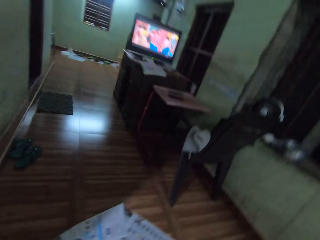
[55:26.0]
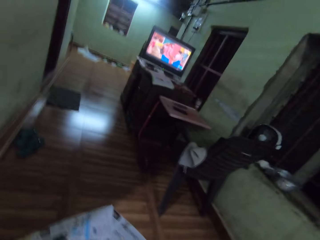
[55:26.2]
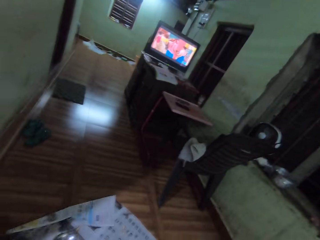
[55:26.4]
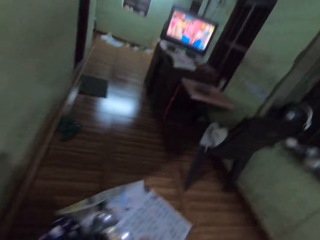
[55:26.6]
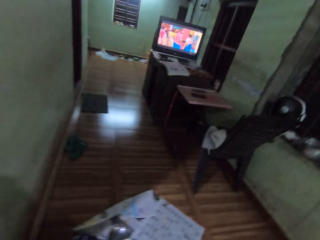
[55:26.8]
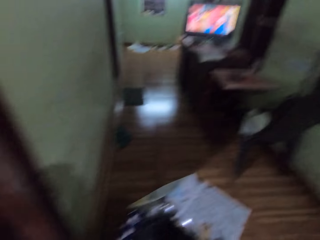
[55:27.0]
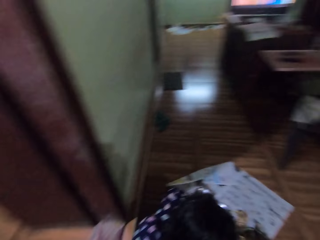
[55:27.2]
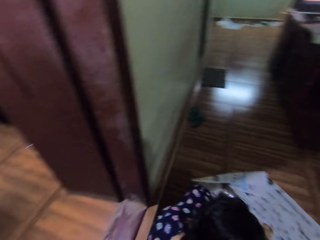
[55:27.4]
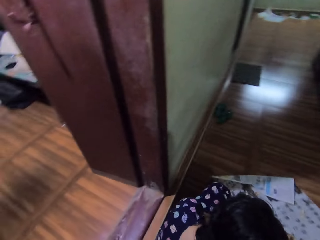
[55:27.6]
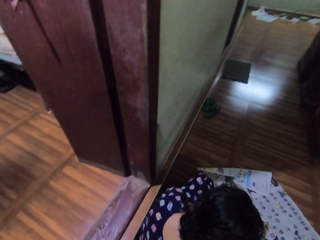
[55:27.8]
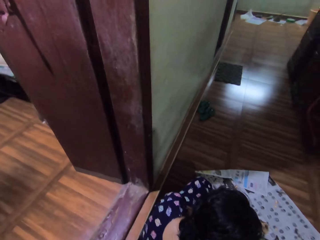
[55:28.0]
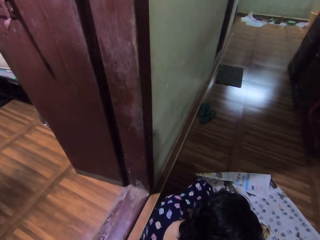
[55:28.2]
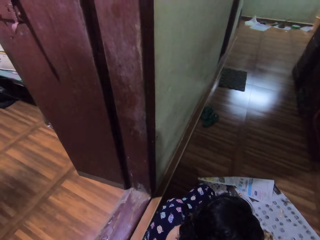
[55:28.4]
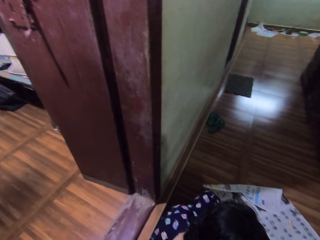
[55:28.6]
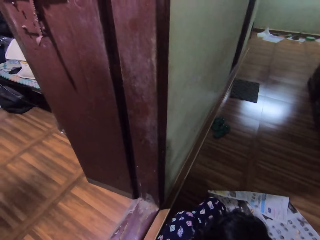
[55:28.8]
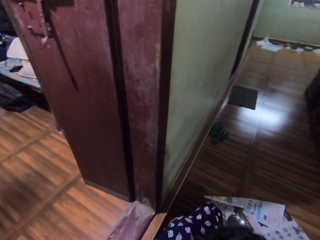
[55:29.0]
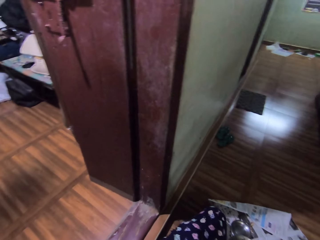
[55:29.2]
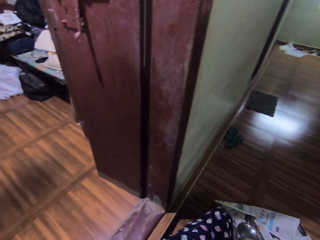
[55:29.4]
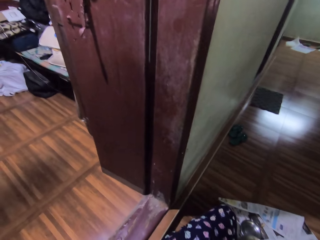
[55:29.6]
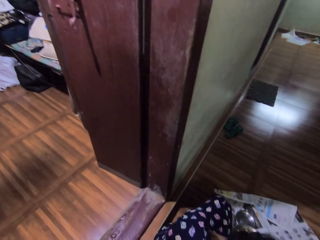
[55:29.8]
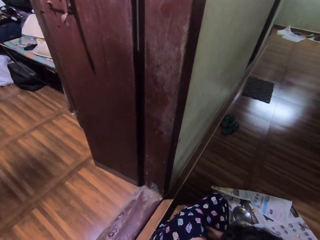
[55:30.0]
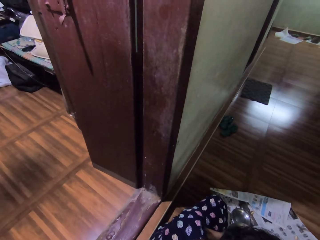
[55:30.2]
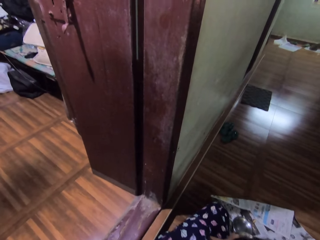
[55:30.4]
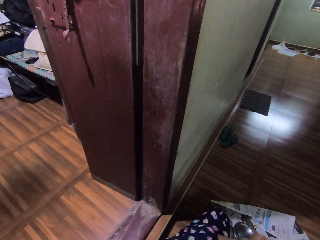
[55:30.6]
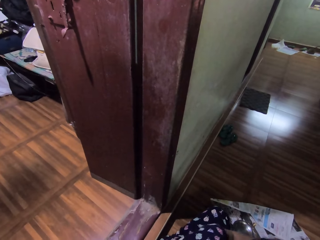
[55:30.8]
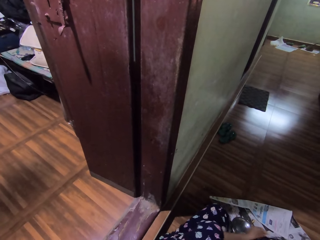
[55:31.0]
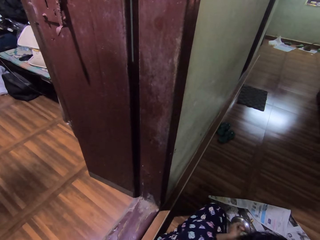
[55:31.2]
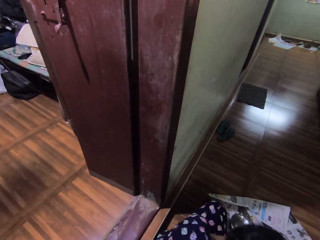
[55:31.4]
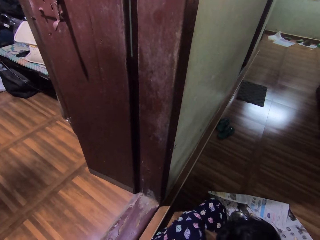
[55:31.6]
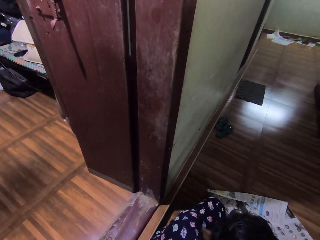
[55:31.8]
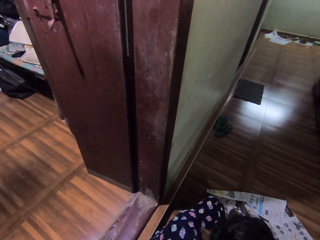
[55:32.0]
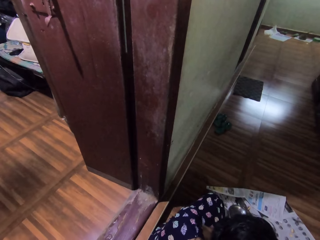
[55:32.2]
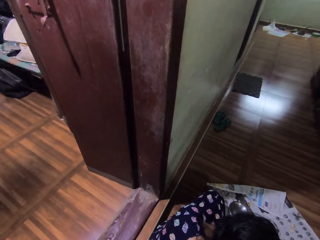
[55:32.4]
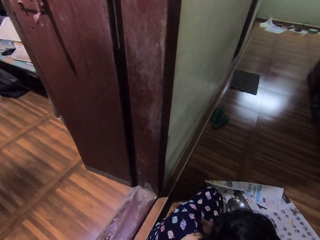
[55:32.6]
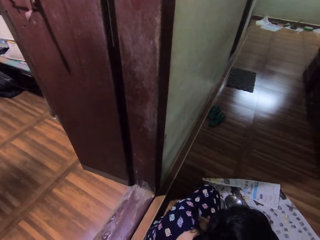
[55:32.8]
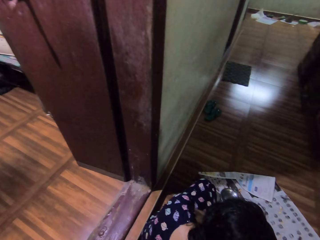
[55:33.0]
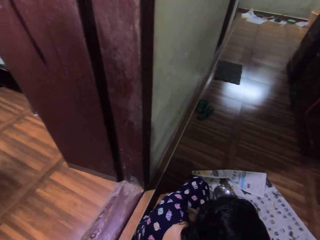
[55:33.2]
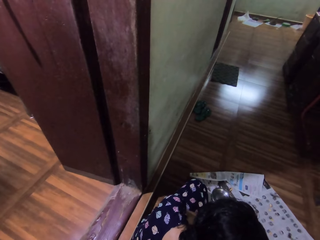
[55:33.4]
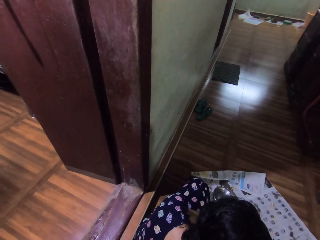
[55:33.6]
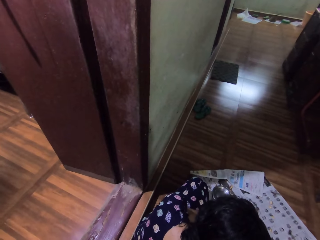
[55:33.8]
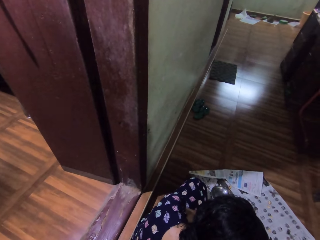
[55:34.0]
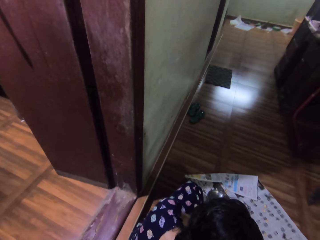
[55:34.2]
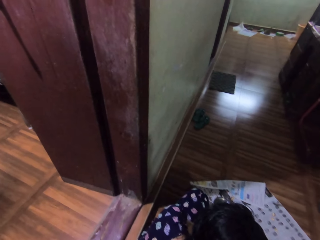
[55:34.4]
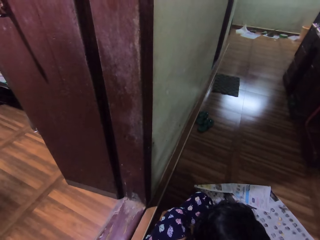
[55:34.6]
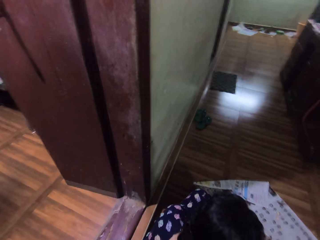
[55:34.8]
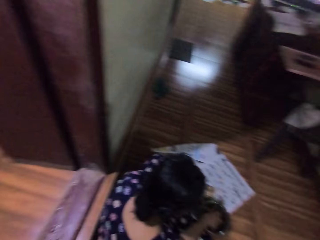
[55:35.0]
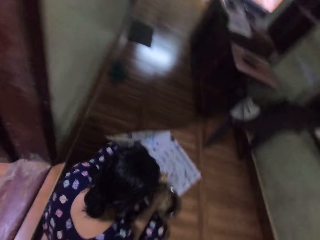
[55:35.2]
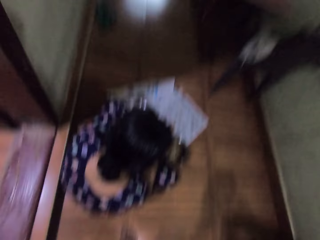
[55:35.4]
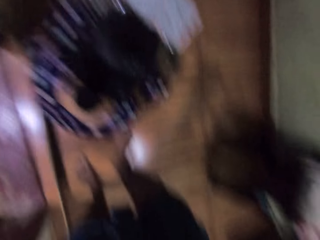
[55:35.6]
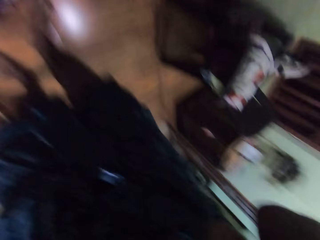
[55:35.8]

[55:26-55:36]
The camera wearer looks at the television. They adjust the camera.

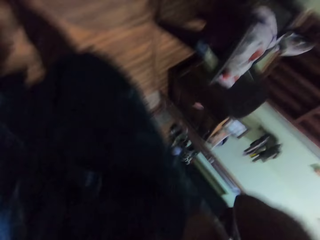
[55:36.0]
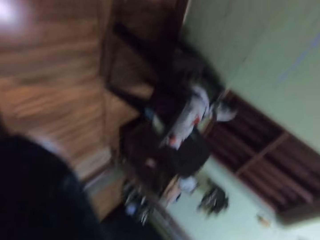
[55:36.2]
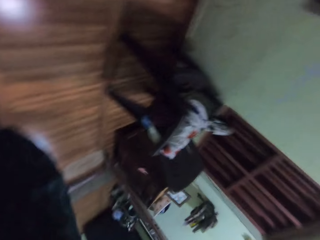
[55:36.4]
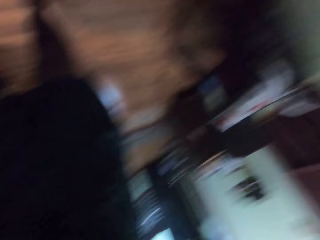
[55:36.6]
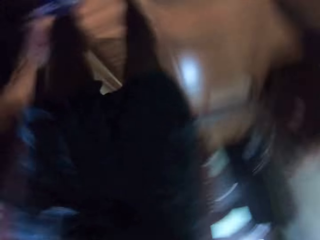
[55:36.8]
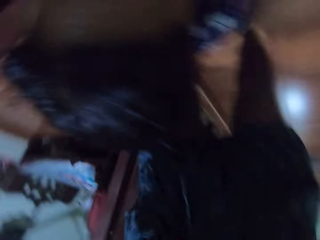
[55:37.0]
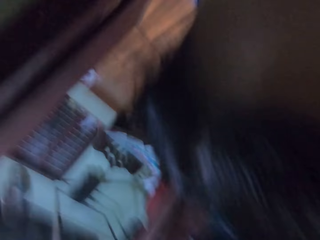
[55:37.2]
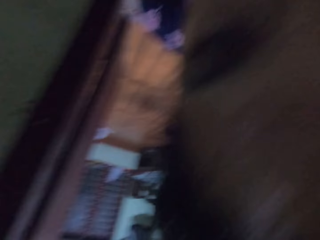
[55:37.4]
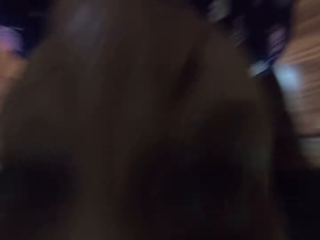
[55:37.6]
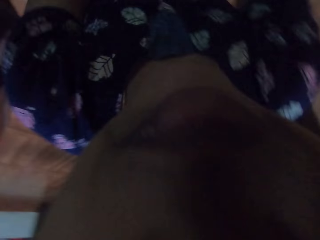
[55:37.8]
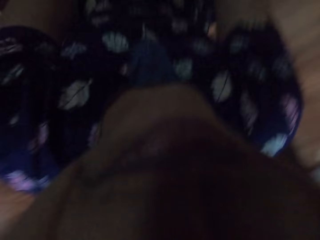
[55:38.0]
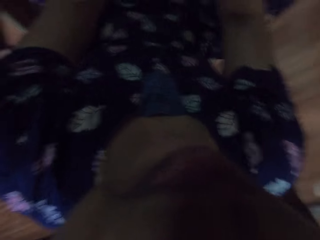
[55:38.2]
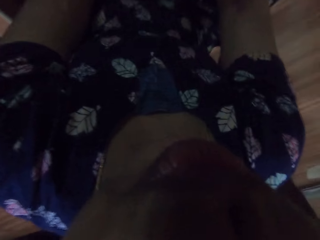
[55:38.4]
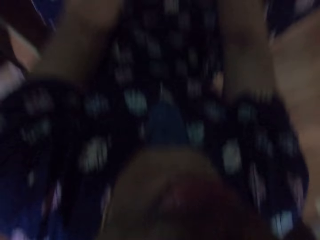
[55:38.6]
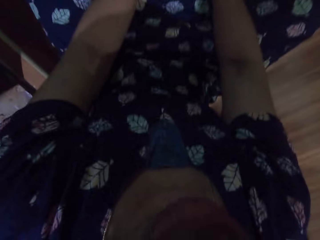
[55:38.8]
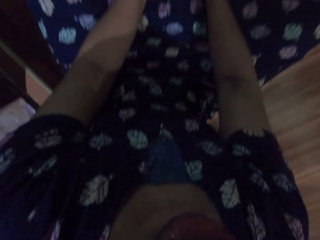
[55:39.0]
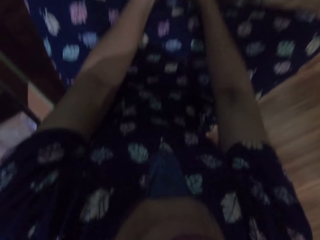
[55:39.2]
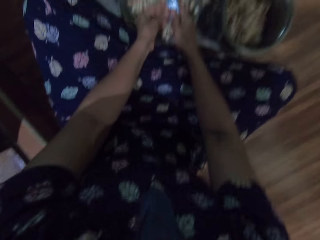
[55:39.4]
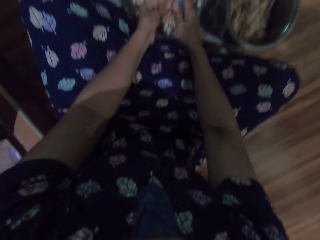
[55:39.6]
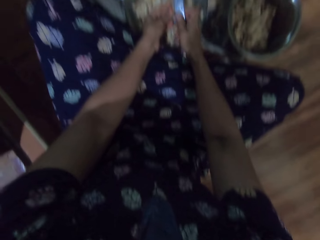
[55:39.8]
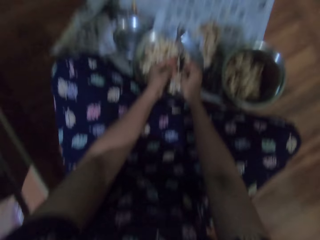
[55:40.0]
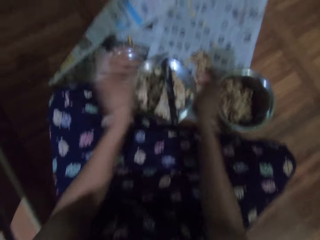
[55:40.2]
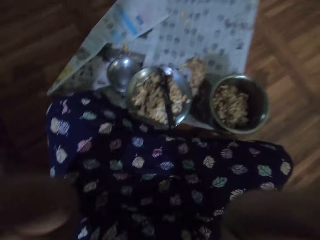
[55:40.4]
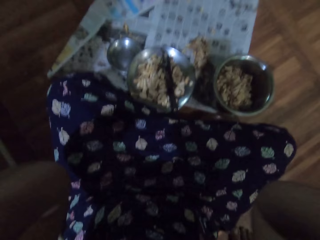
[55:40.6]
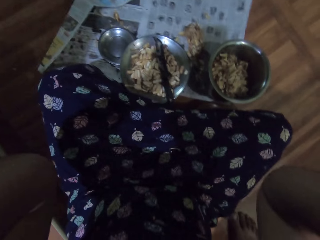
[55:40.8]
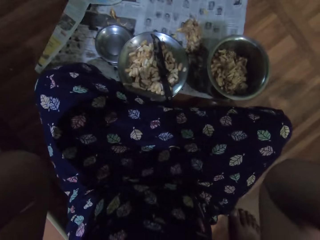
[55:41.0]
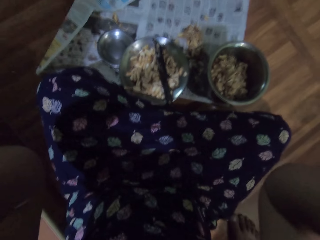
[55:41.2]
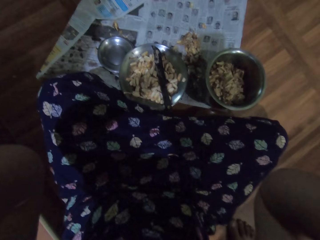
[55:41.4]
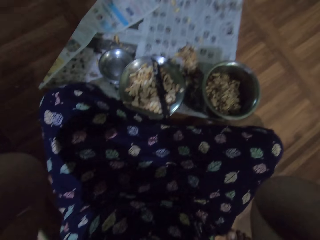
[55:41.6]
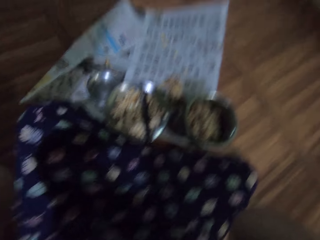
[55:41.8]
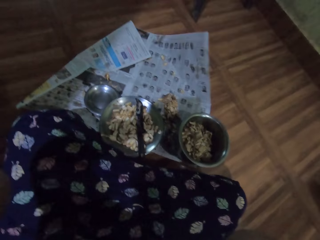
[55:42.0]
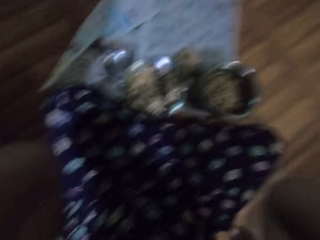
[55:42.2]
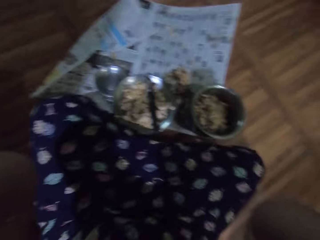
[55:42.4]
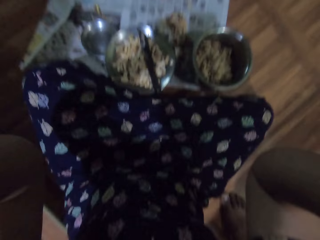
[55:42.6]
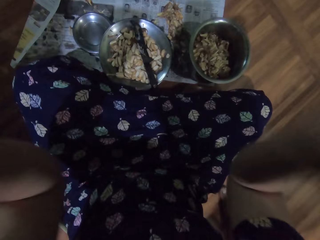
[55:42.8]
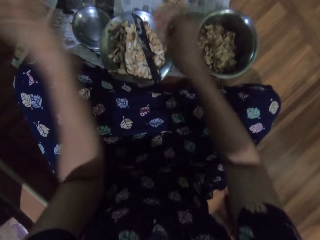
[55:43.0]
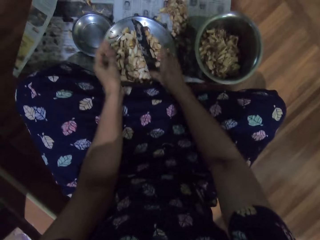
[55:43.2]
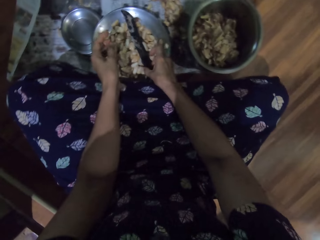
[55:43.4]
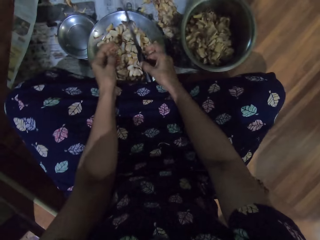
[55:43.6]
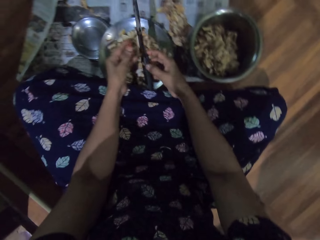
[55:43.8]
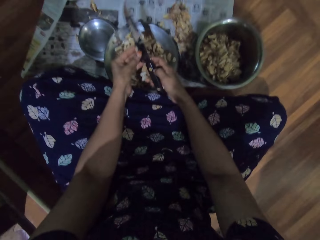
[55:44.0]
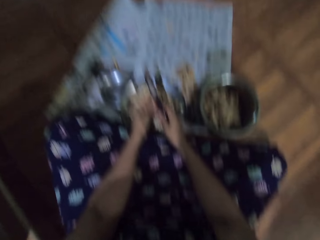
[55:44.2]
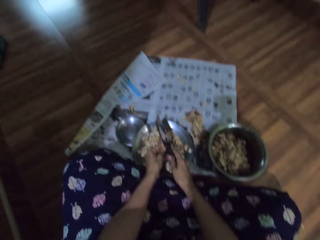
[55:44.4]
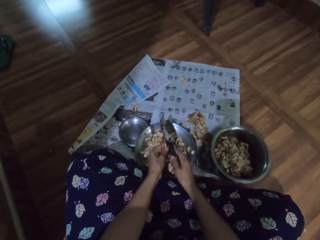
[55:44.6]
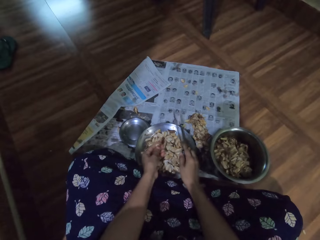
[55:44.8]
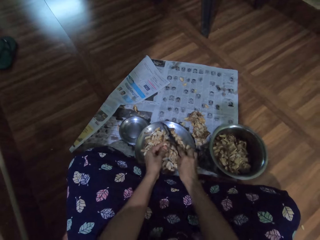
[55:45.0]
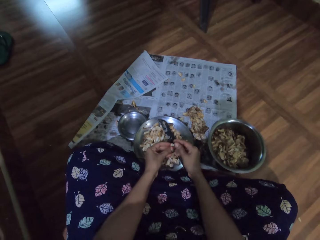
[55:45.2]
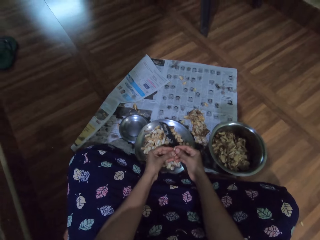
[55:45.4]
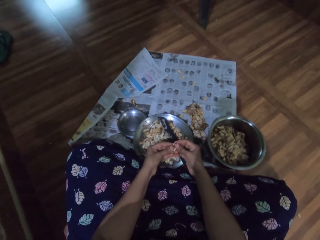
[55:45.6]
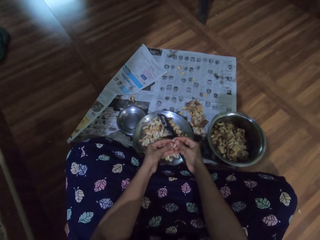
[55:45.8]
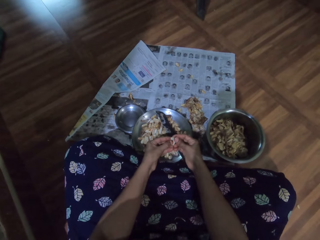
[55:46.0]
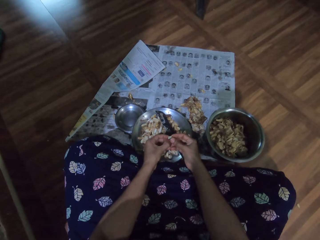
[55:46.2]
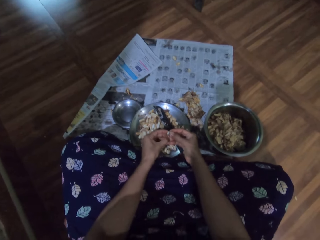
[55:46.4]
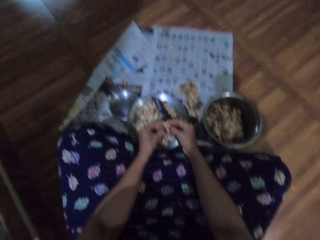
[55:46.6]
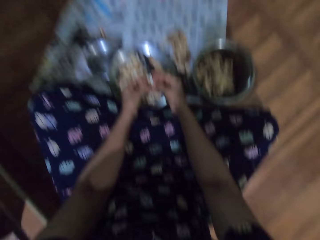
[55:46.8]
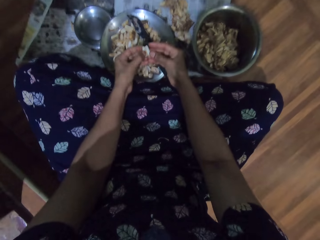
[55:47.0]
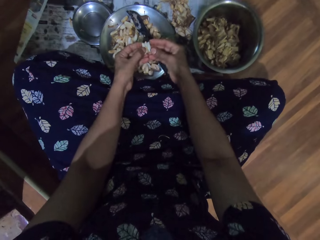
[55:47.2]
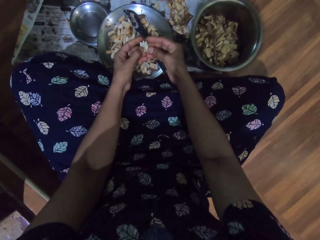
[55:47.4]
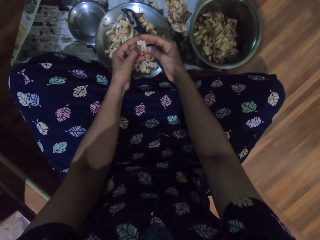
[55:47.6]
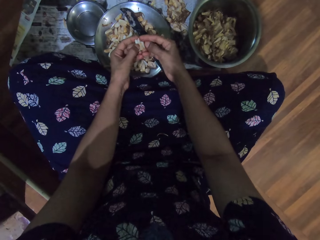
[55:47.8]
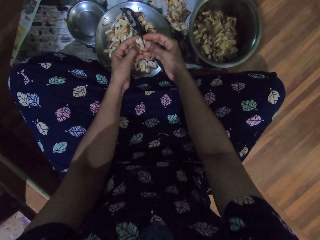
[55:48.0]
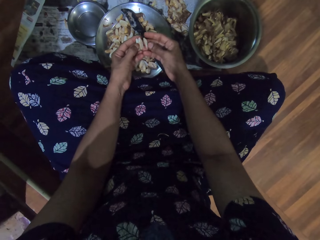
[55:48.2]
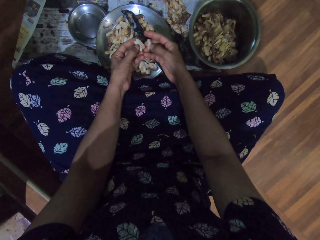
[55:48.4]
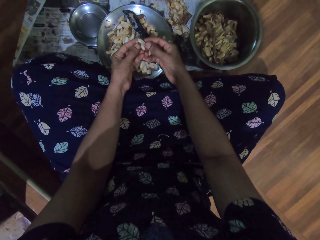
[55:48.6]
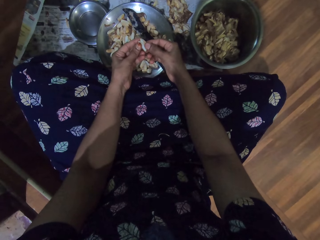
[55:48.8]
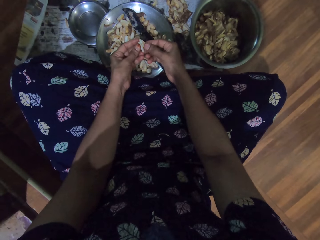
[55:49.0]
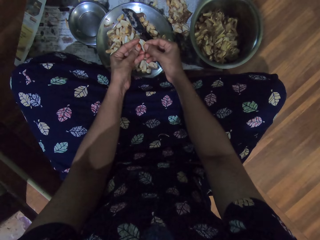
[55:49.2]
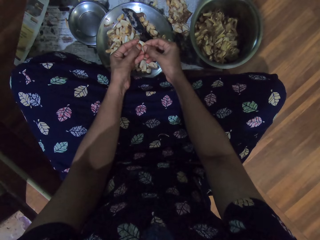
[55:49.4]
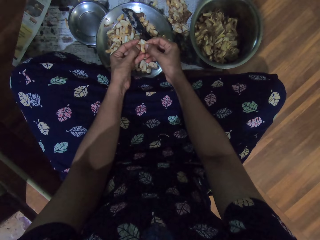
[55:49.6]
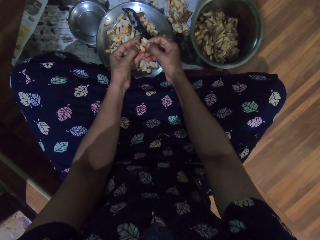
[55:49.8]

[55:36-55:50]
The camera wearer converses. She raises both hands to her face. She picks the knife on the steel bowl with her right hand. She cuts the garlic pod in her left hand with the knife in her right hand. She places the knife in her right hand into the steel bowl on the newspaper on the floor. She peels the garlic pod with both hands. She looks at the garlic.
